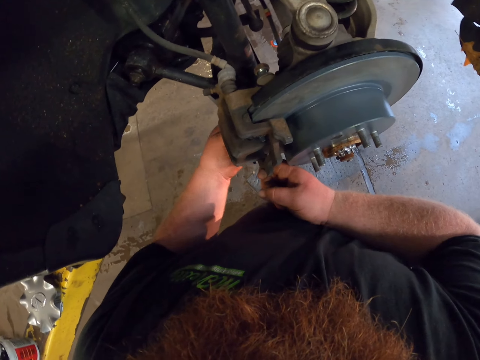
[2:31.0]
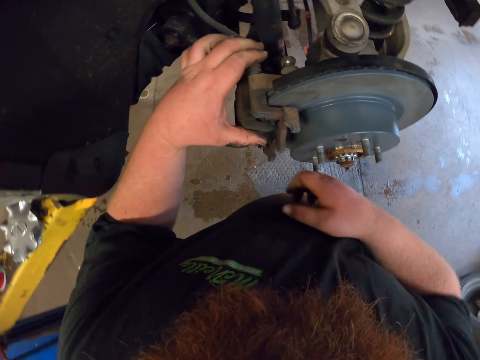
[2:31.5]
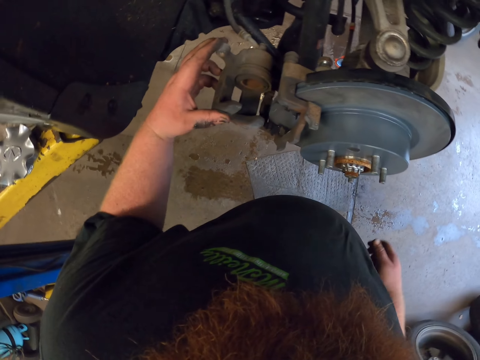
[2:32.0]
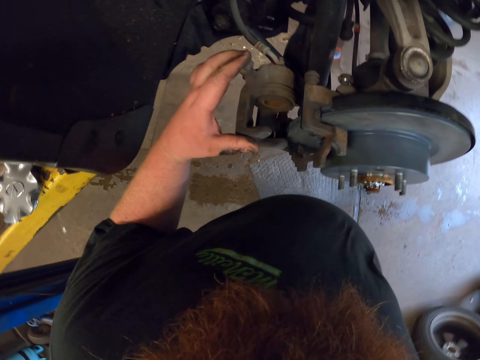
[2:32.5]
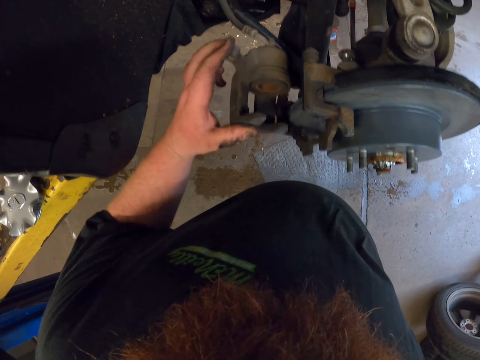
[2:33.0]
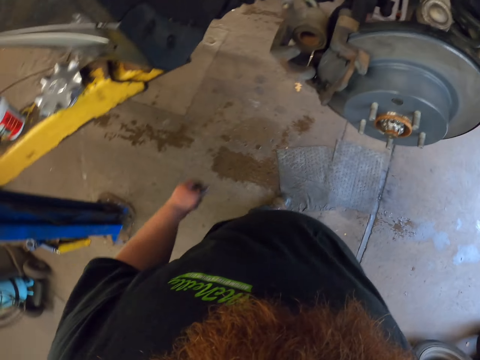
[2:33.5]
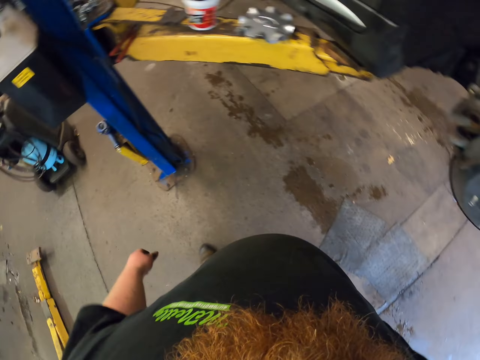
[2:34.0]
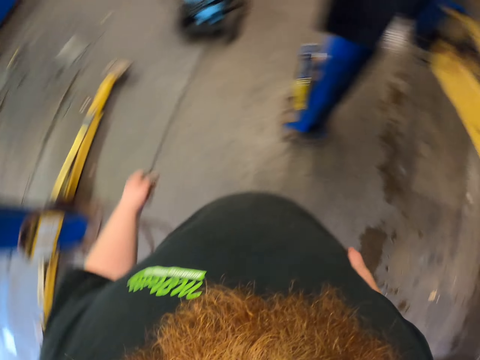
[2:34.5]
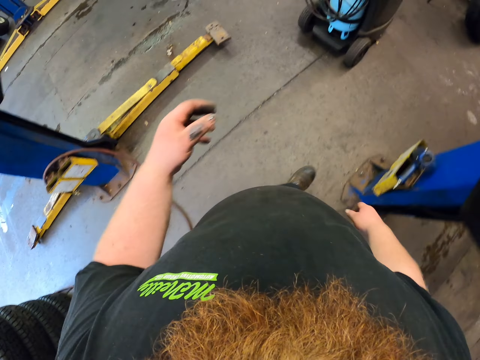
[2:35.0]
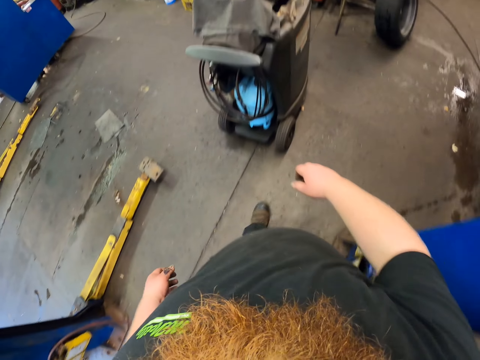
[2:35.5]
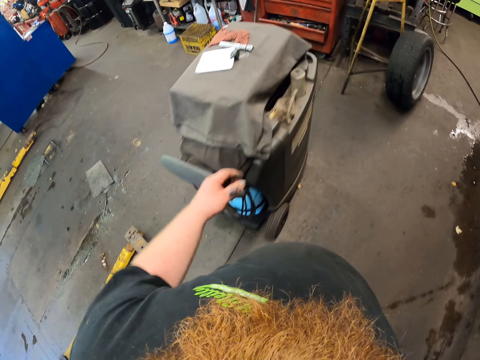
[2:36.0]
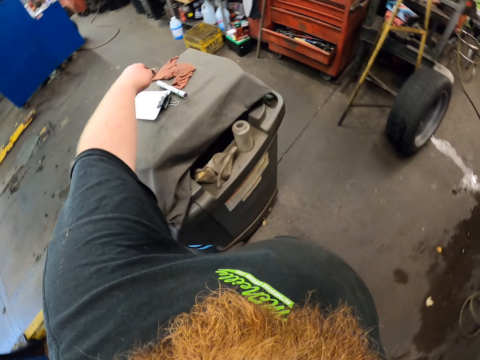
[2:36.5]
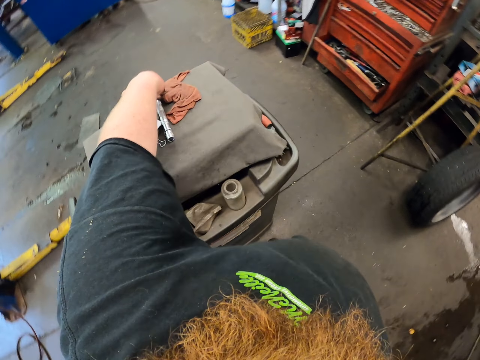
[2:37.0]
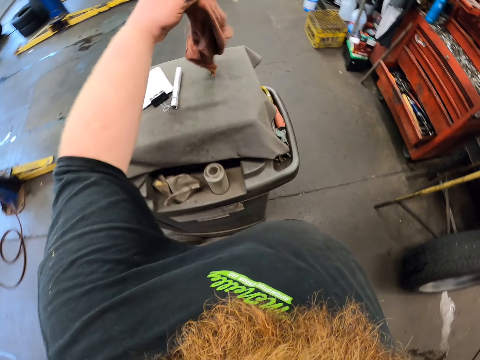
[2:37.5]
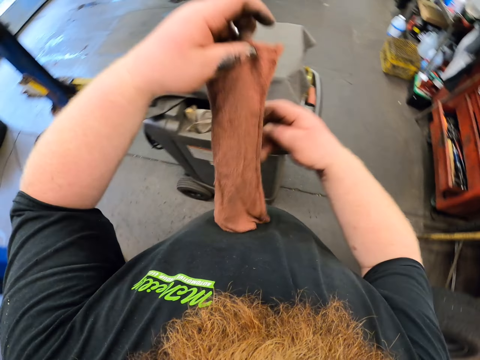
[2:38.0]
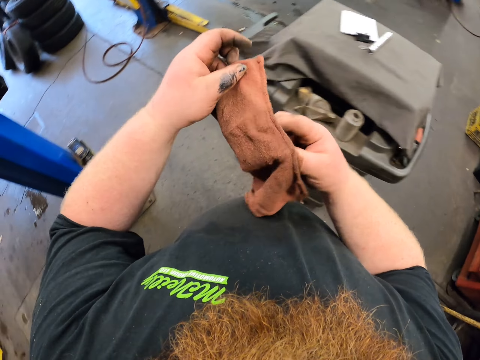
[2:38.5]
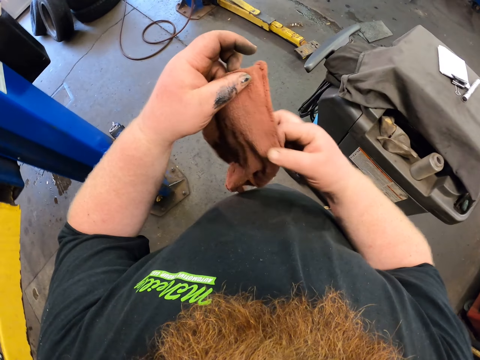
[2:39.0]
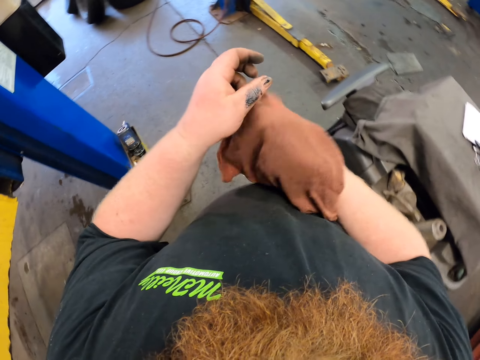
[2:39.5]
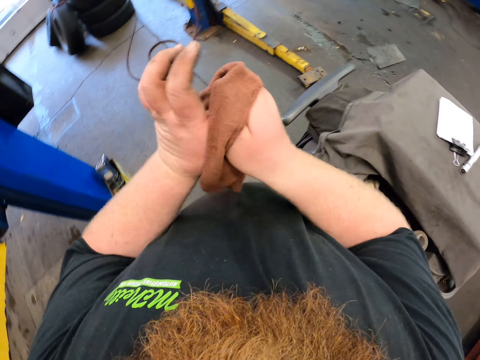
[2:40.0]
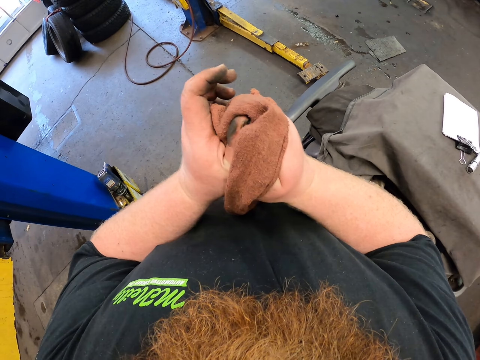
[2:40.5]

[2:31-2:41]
The camera wearer holds the caliper plate. They touch the brake caliper. They walk in the garage and look around. They pick the hand towel. They wipe the oil on the hands with the hand towel.

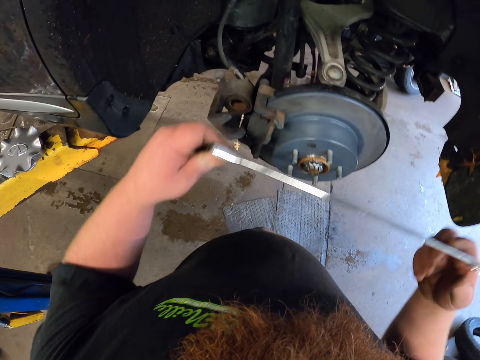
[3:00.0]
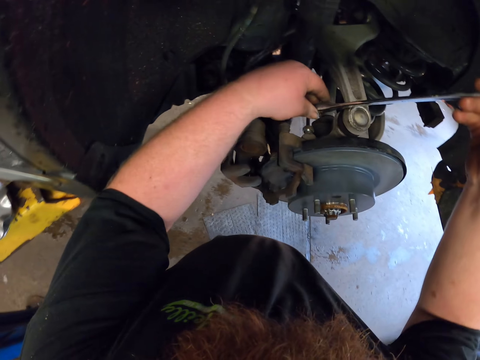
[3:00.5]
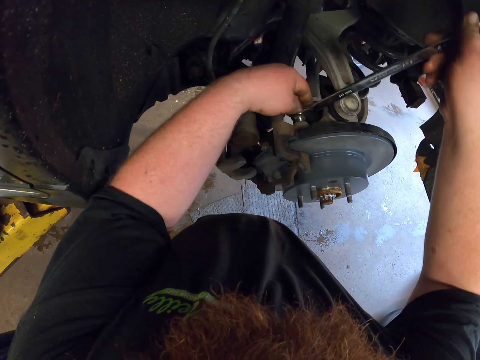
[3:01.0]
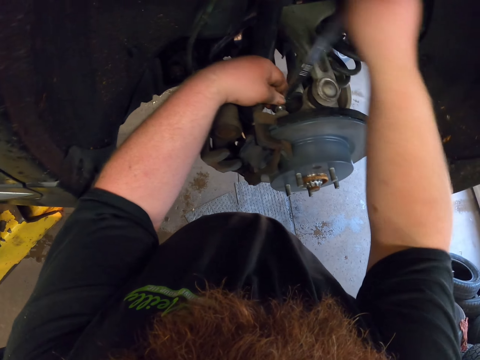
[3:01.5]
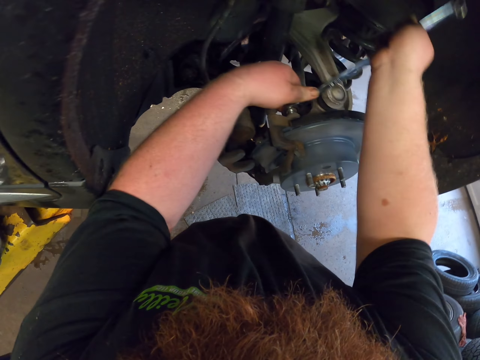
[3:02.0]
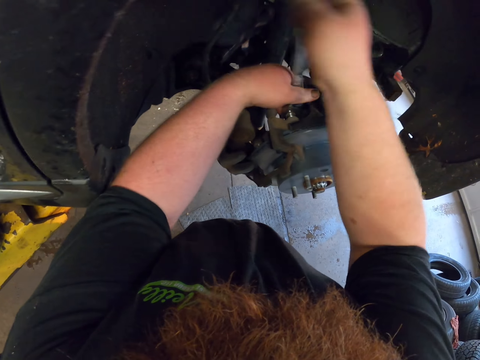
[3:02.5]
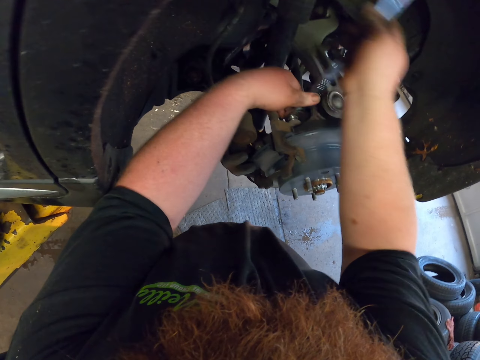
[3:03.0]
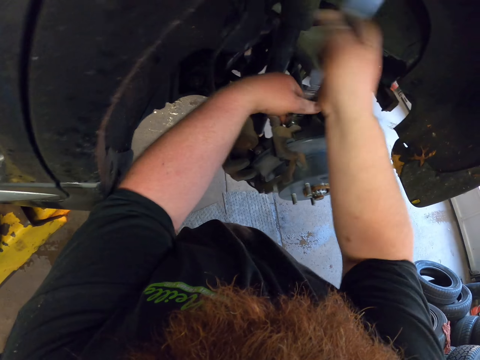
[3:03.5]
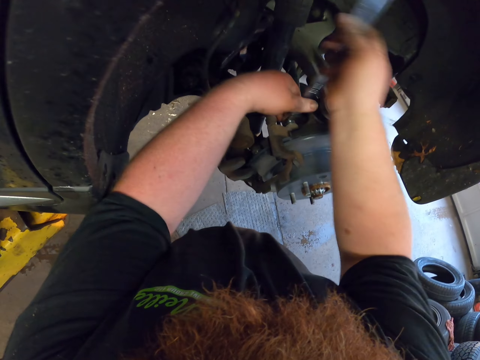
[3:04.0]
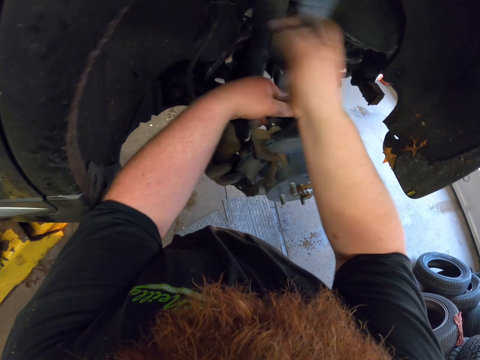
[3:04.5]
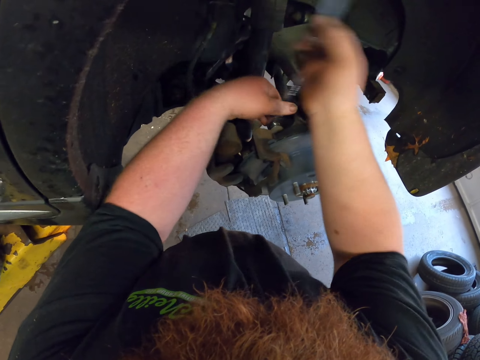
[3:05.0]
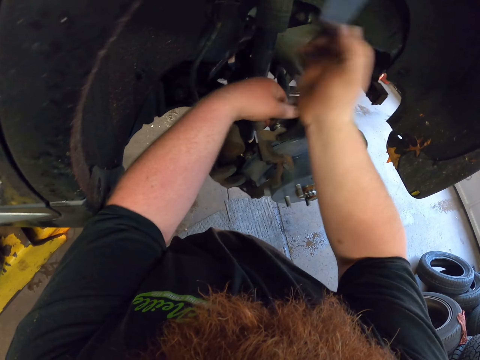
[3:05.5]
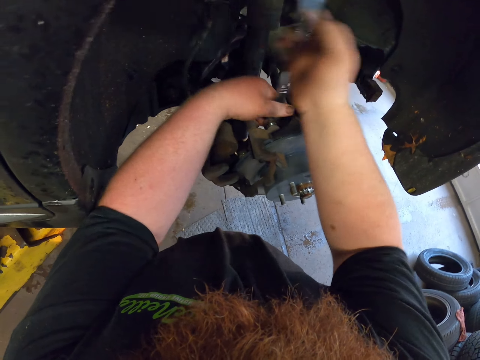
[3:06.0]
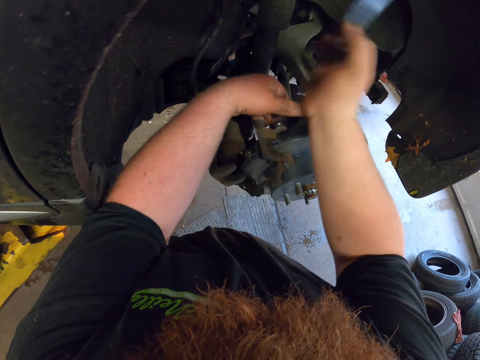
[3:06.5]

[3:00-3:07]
The camera wearer tightens the caliper mount bolt with the ring spanner.

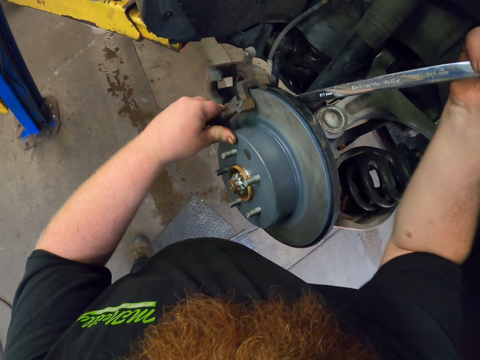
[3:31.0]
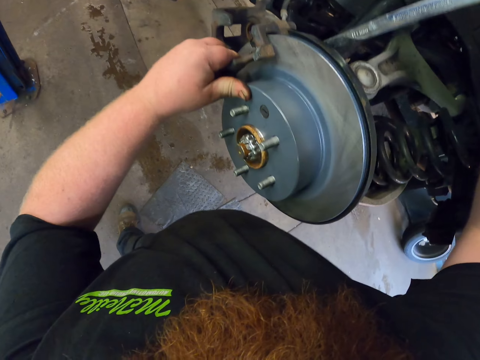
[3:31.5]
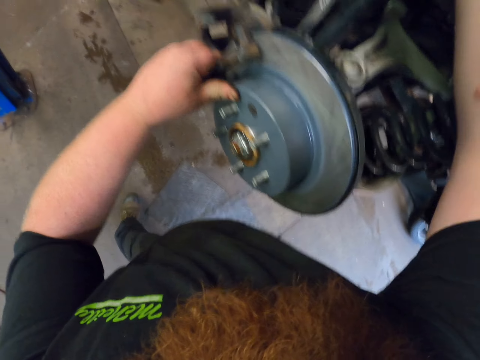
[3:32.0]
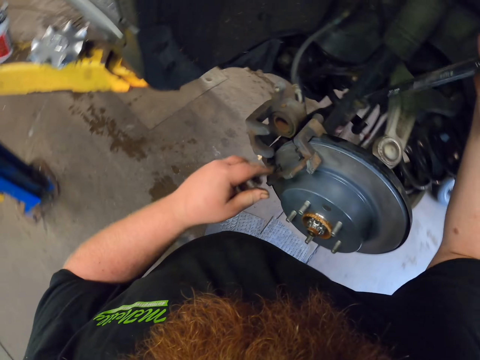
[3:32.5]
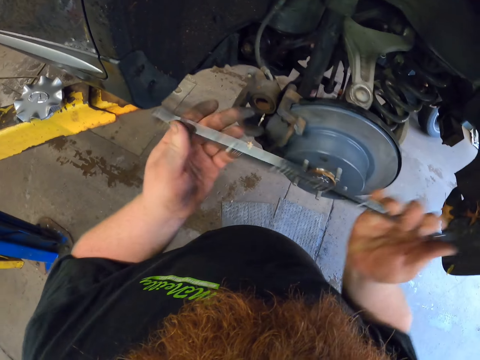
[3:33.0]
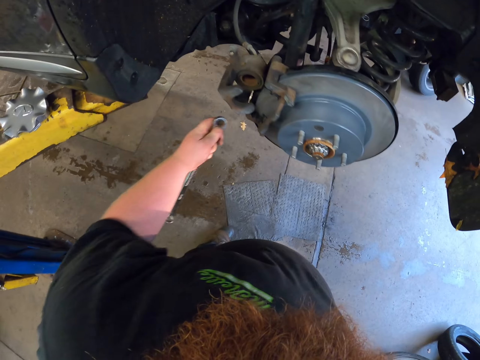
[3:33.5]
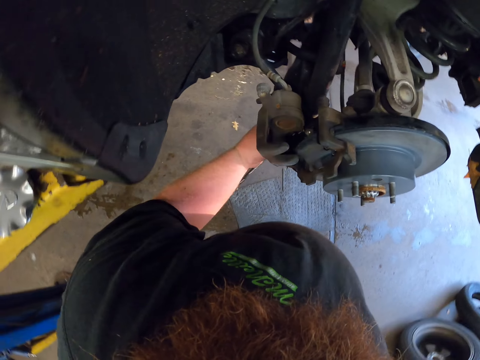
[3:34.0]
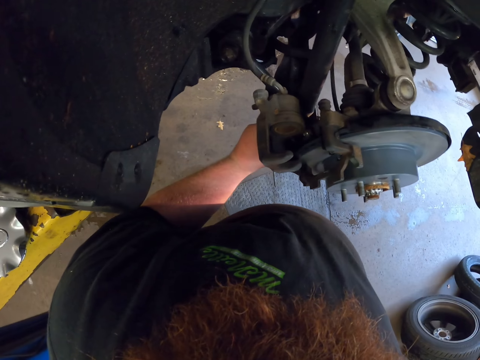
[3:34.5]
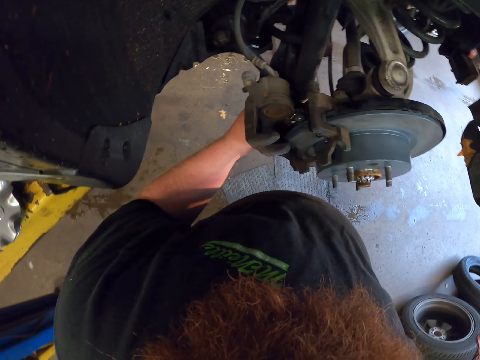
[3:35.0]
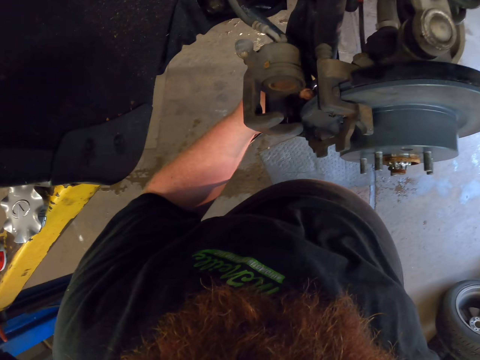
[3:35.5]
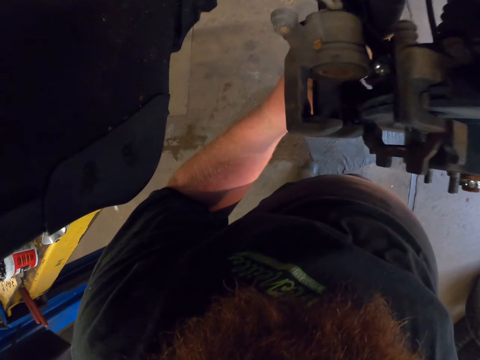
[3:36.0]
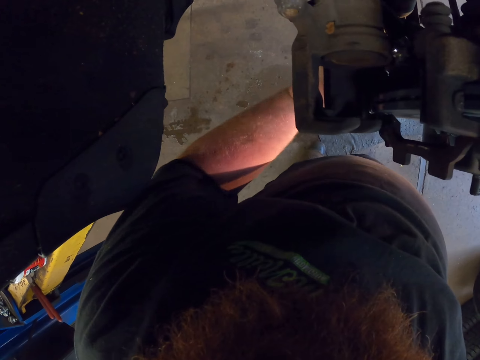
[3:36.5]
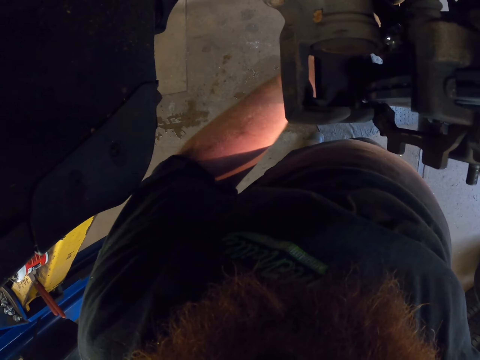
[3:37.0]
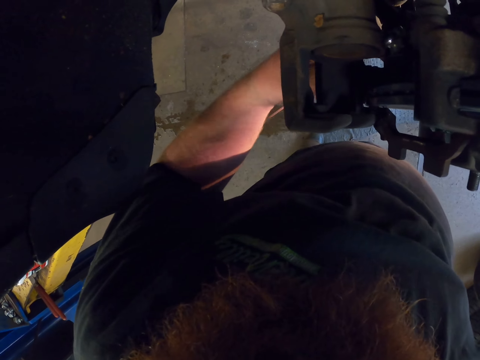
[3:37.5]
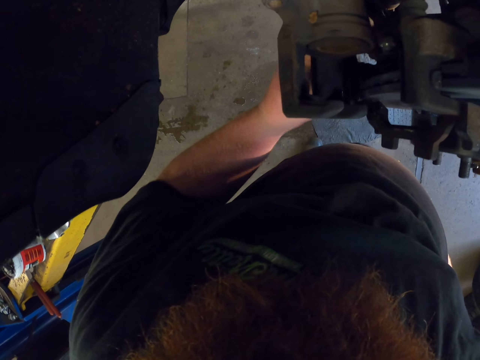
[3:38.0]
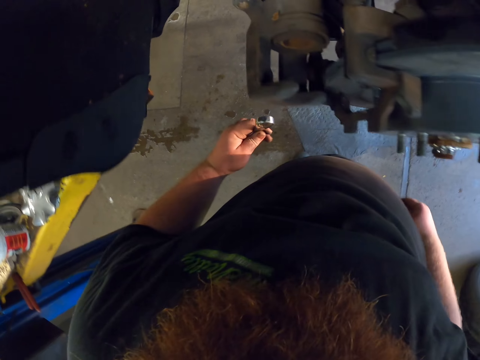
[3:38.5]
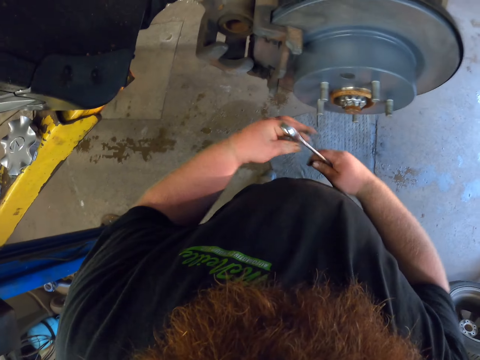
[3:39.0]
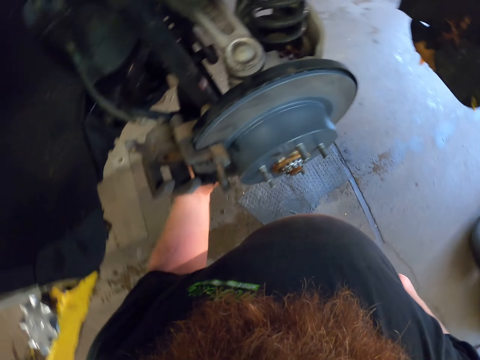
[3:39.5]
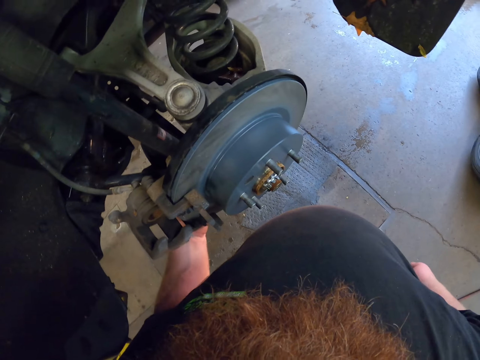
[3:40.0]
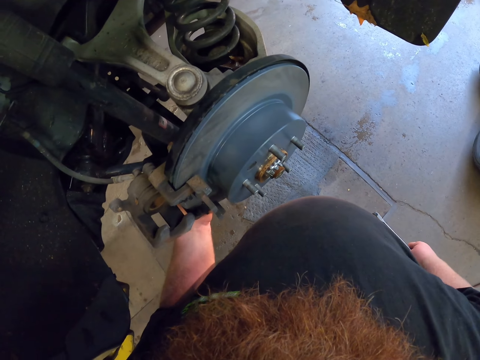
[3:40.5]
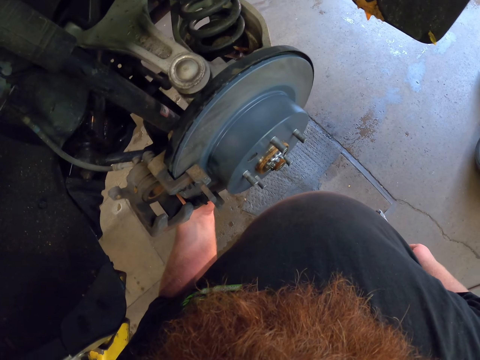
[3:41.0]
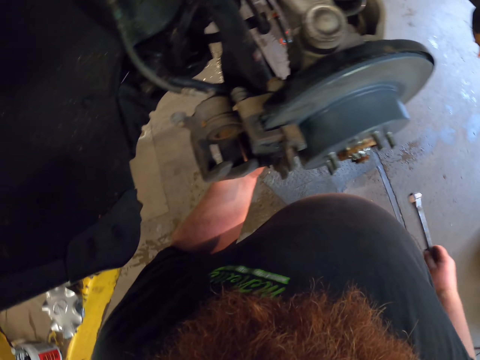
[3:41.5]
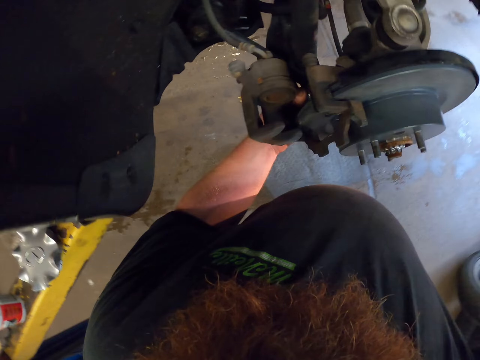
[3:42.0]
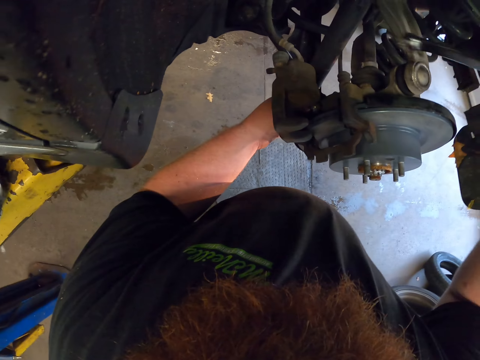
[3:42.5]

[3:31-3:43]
The camera wearer holds the ring spanner with the left hand. They tighten the caliper mount bolt with the ring spanner. They hold the ring spanner with the right hand. They tighten the caliper mount bolt with the hand.
